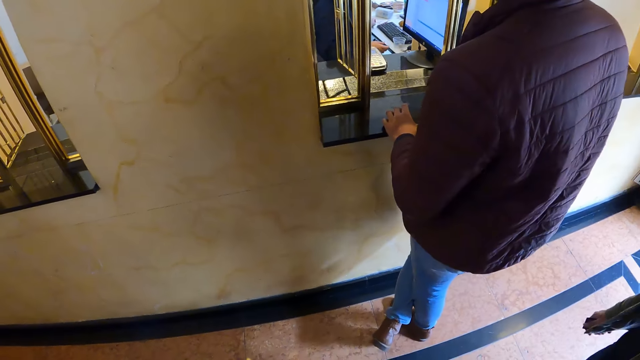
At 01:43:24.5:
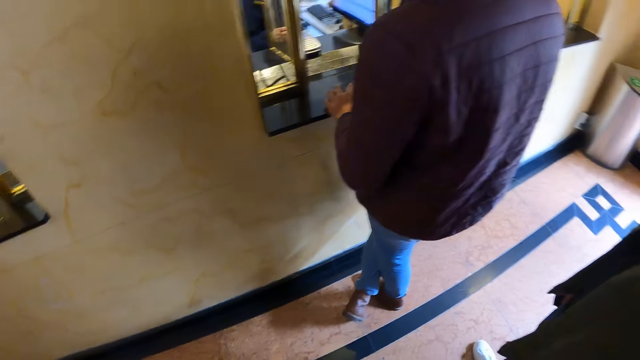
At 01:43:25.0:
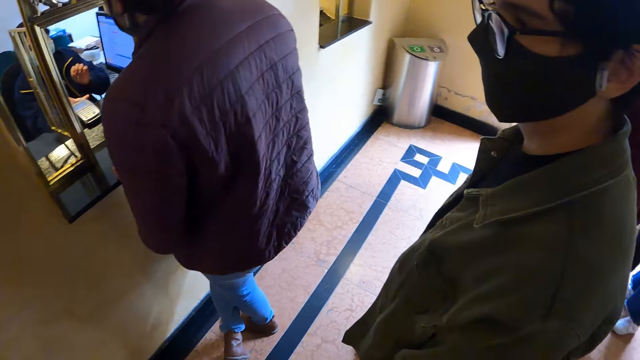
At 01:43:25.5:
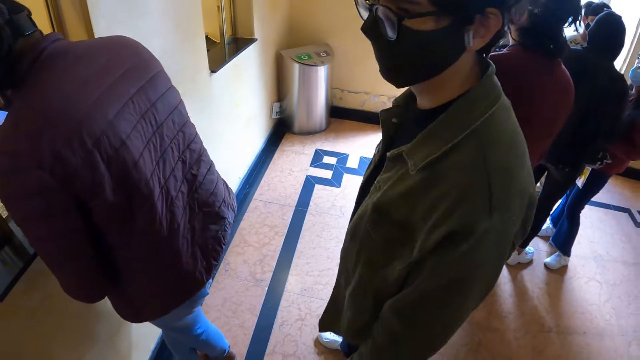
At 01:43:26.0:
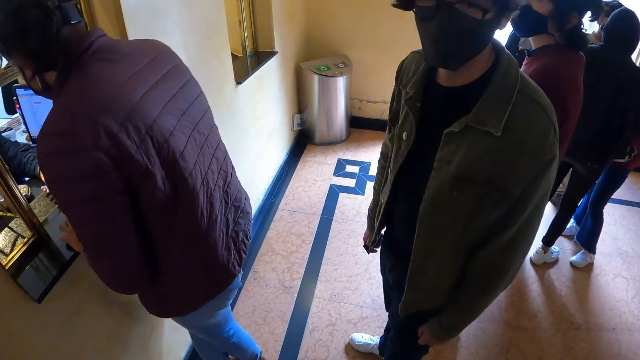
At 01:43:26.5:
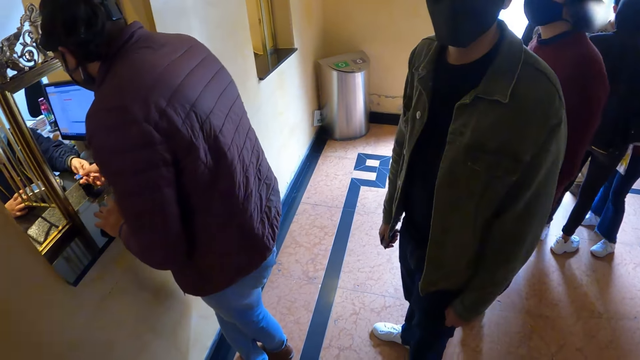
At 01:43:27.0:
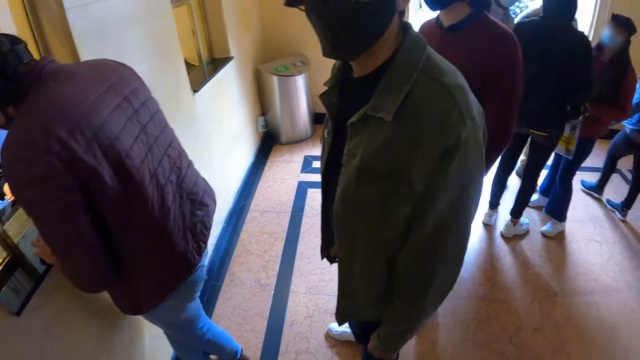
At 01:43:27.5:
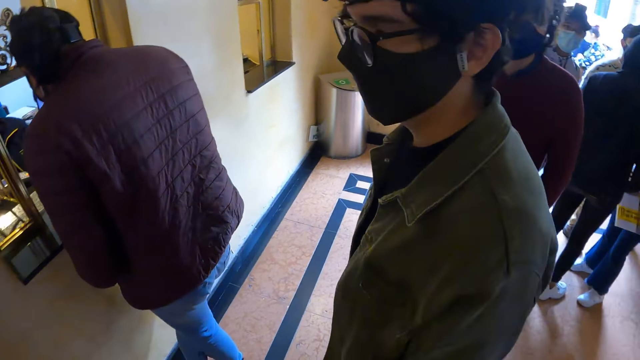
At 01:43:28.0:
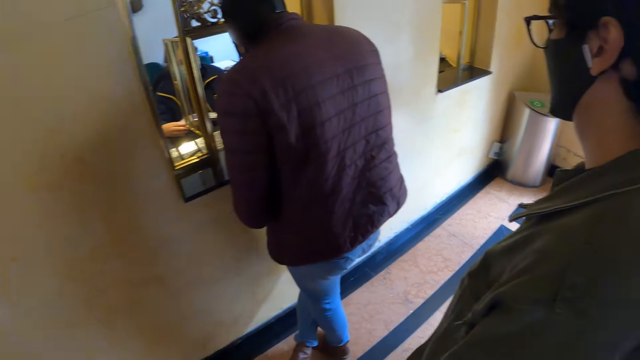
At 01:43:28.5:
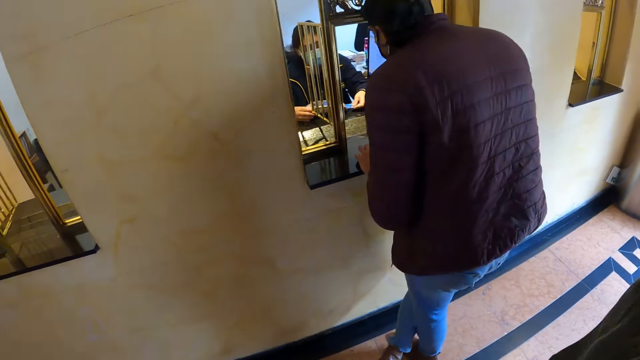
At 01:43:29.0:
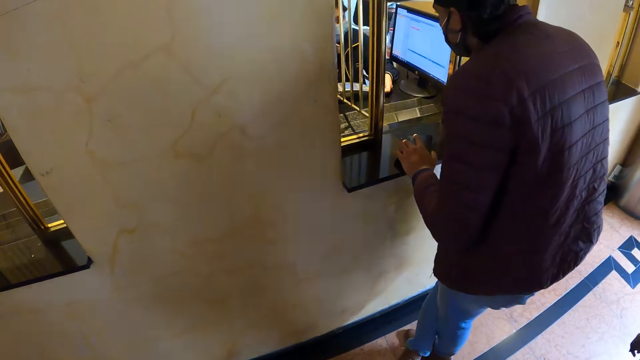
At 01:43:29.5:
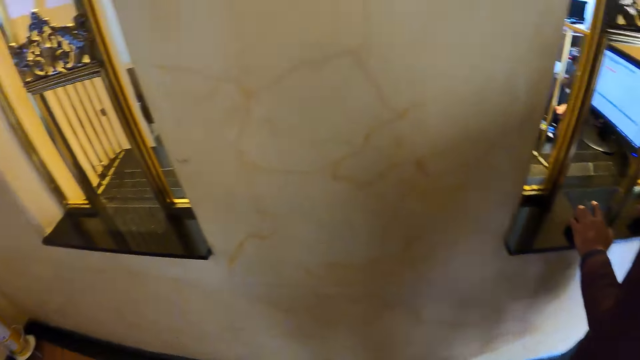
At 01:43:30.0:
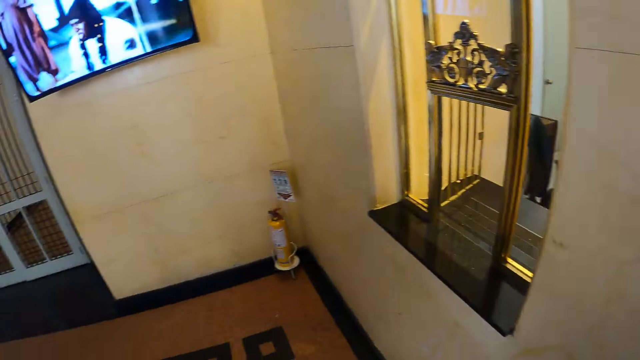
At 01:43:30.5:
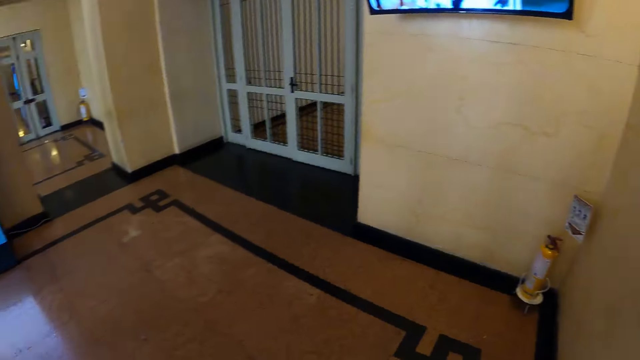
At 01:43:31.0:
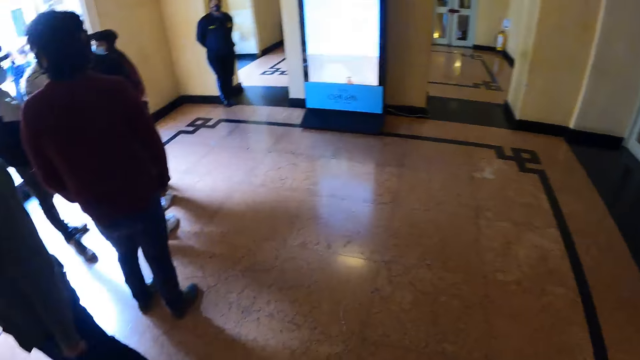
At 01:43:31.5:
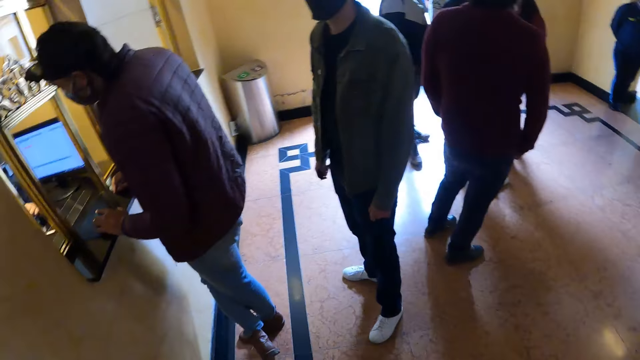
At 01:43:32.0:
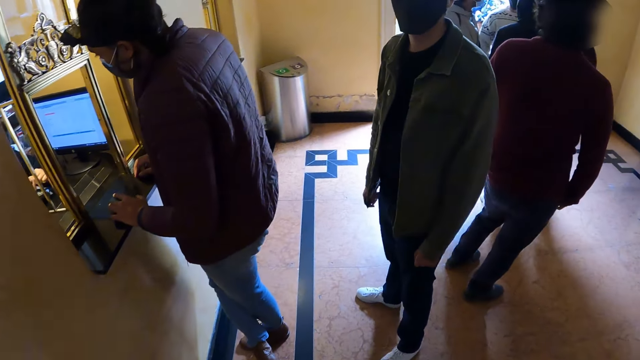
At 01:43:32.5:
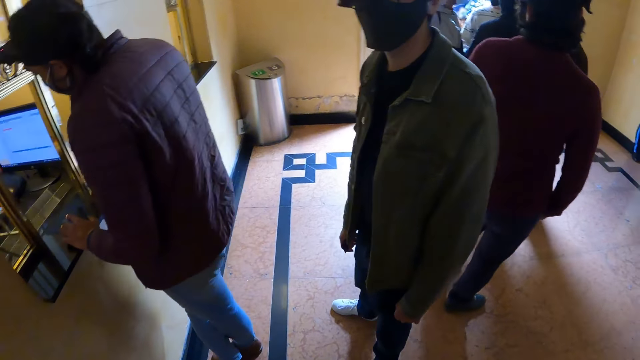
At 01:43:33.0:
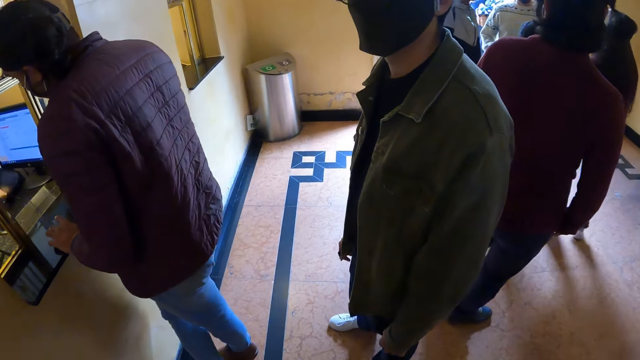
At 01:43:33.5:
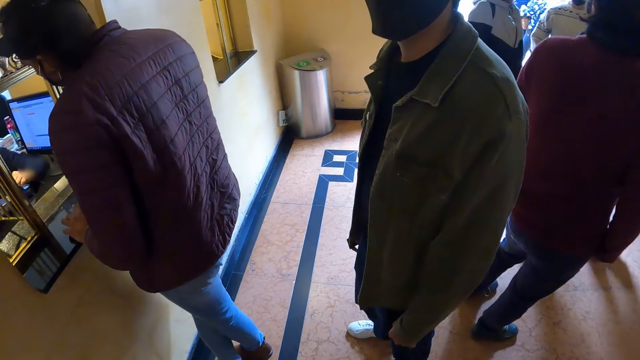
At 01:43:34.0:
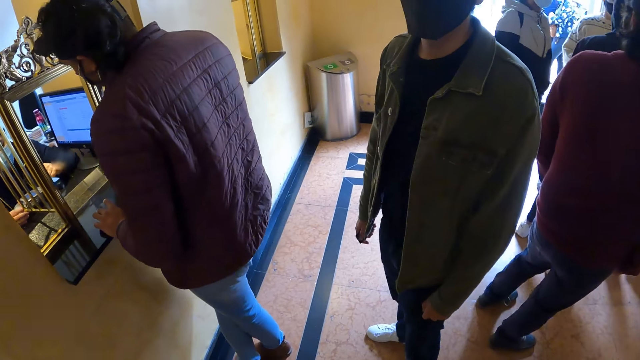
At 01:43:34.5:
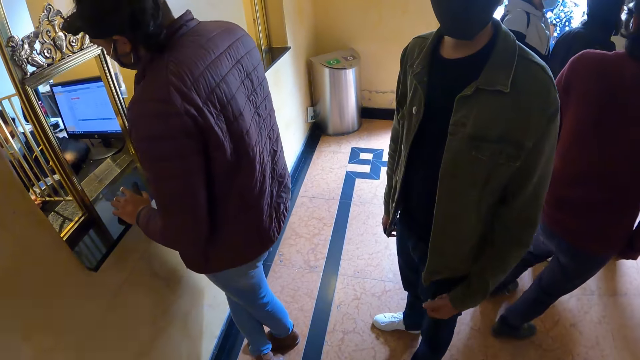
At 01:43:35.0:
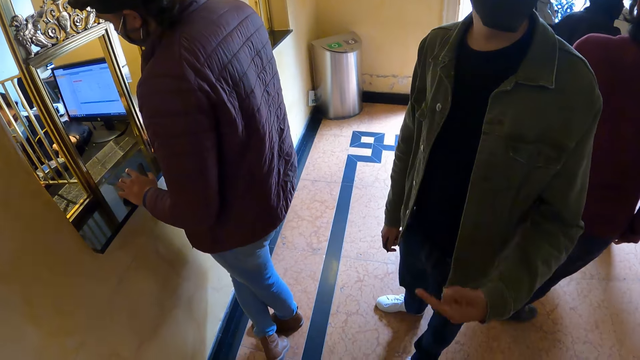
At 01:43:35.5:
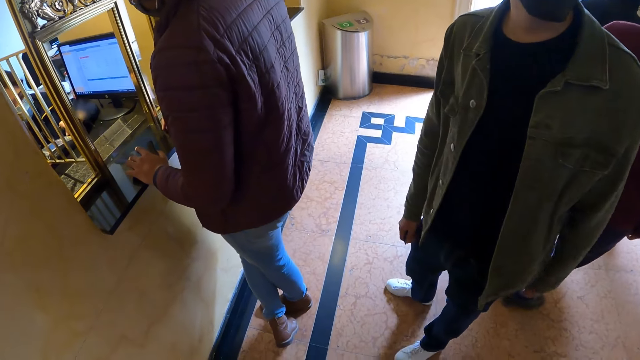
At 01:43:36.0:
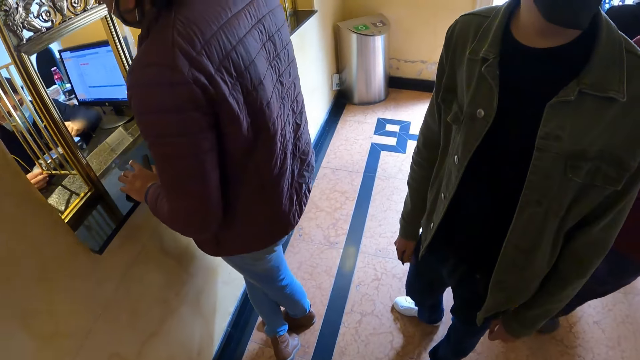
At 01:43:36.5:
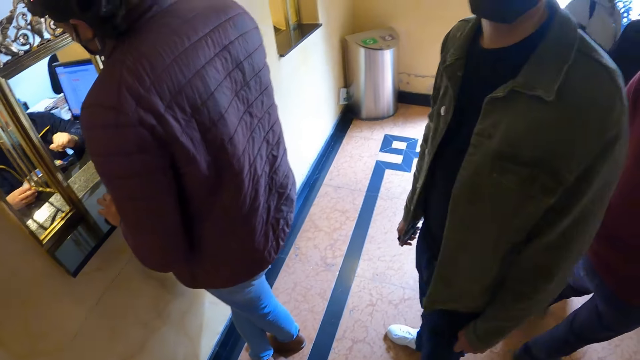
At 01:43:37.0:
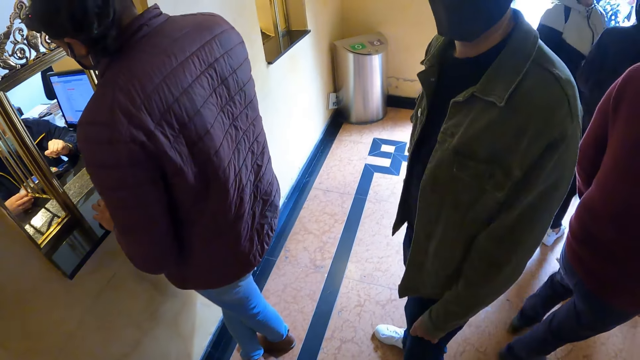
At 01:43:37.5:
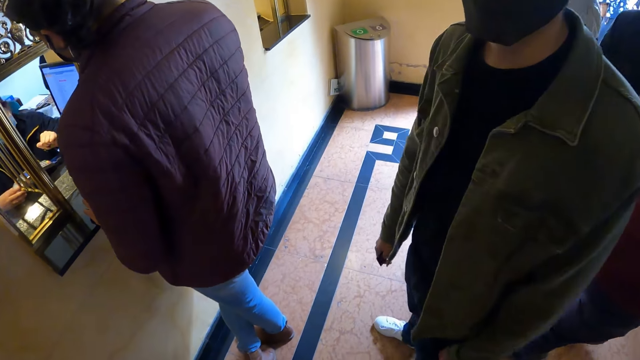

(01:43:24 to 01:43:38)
A man talks to the camera wearer. The man talks to the camera wearer.

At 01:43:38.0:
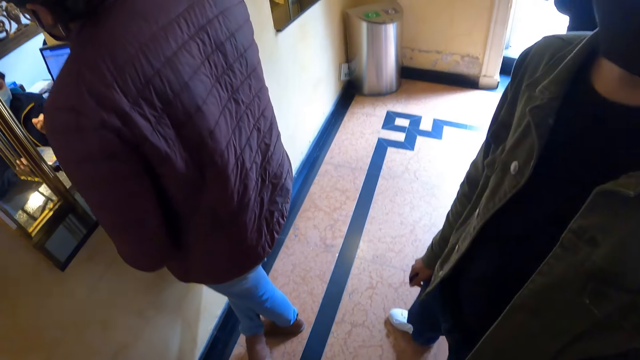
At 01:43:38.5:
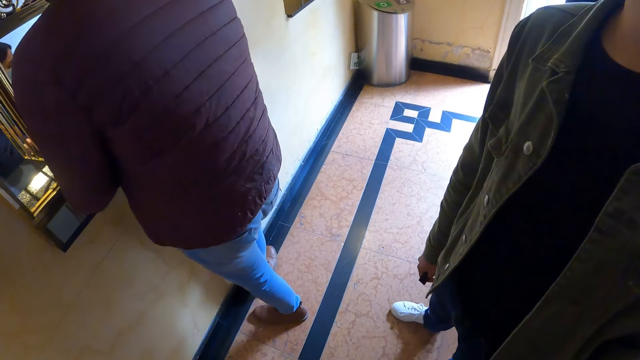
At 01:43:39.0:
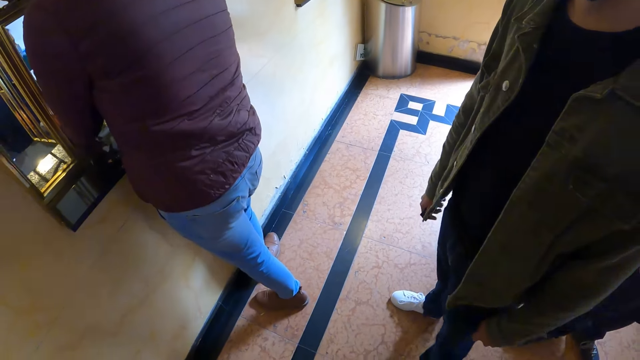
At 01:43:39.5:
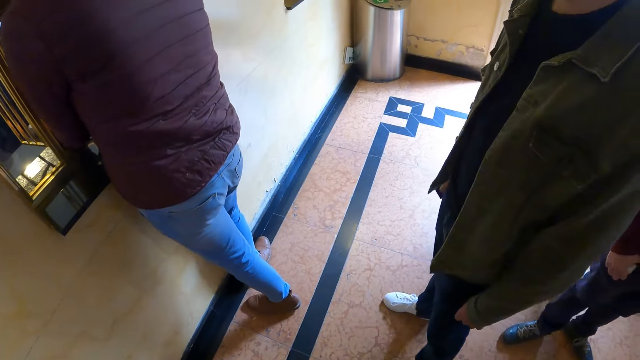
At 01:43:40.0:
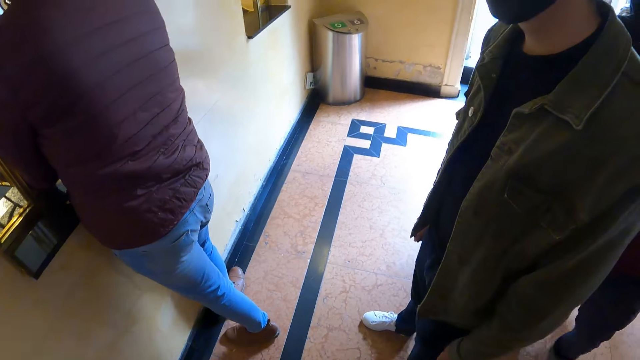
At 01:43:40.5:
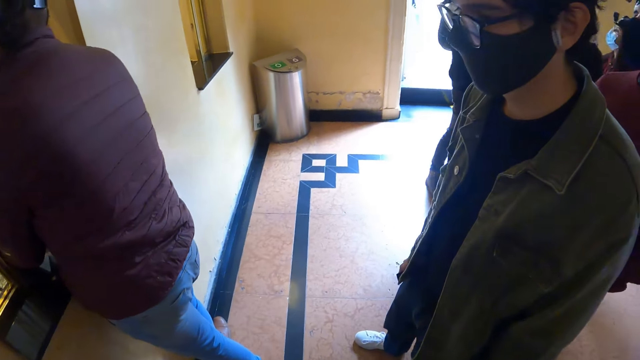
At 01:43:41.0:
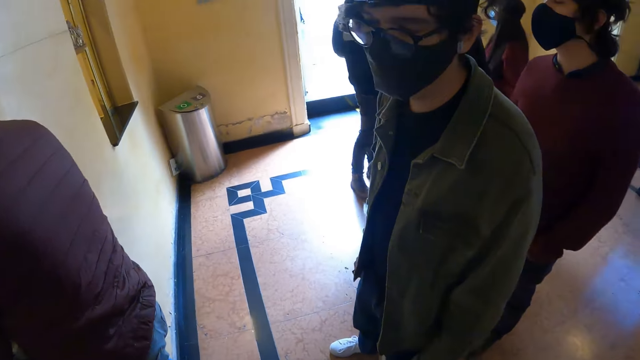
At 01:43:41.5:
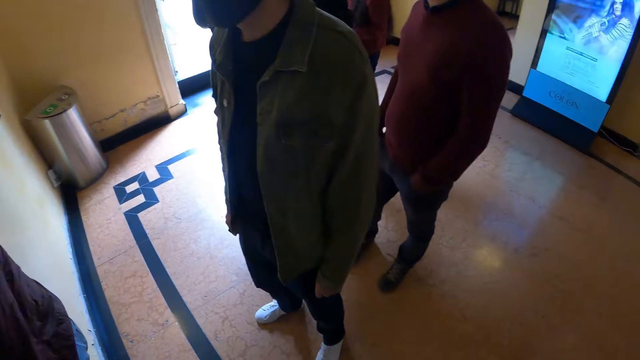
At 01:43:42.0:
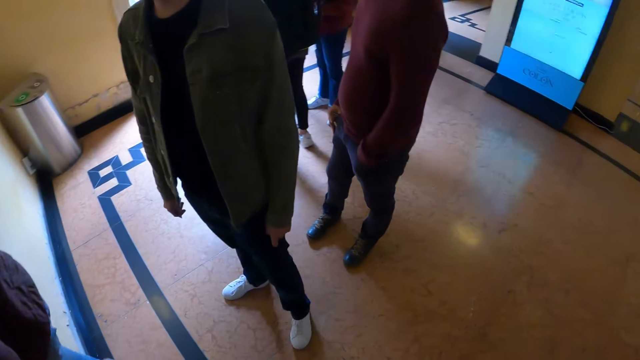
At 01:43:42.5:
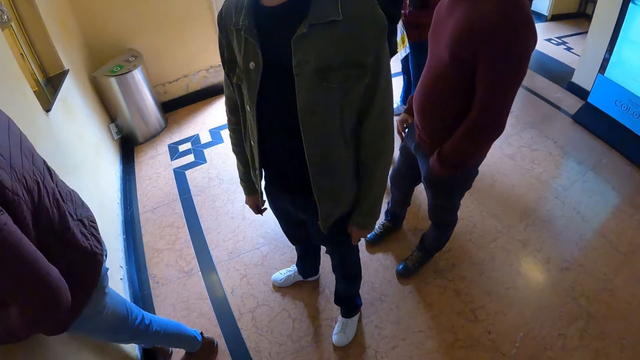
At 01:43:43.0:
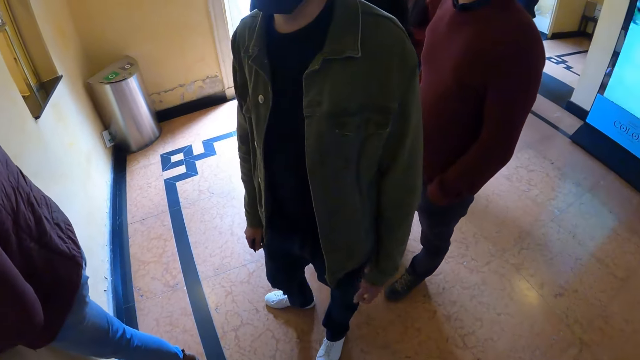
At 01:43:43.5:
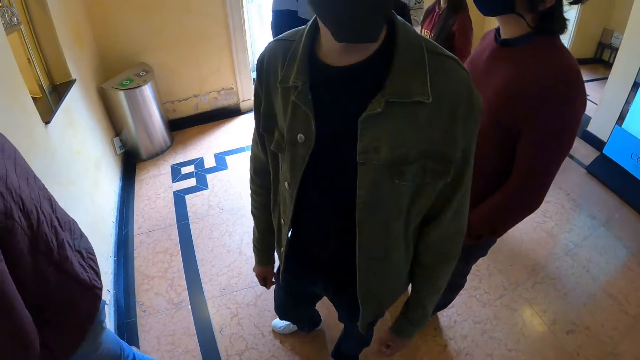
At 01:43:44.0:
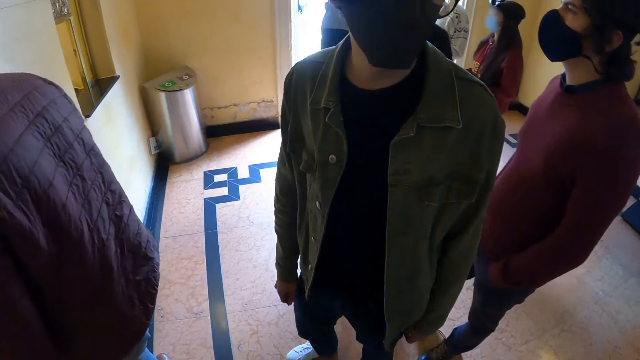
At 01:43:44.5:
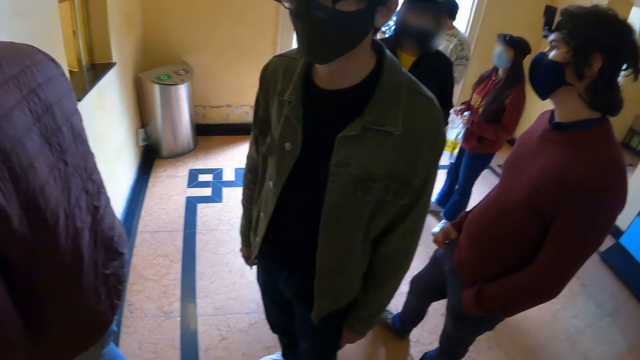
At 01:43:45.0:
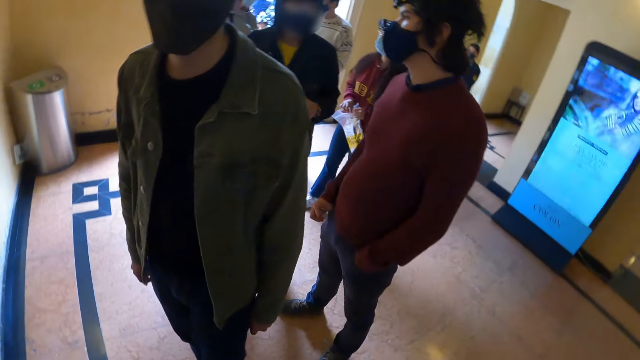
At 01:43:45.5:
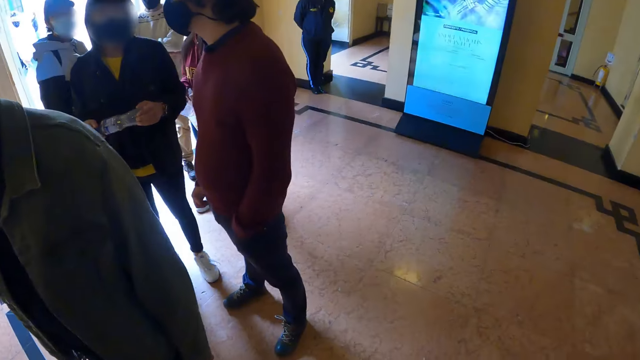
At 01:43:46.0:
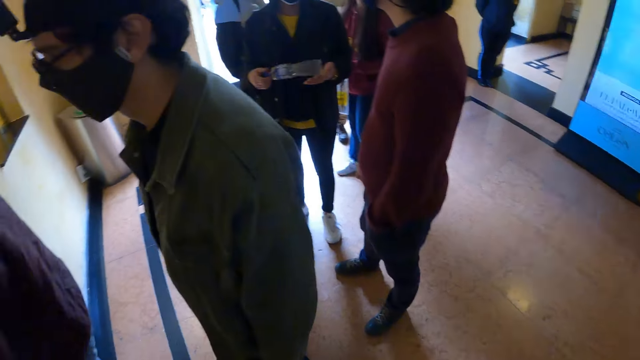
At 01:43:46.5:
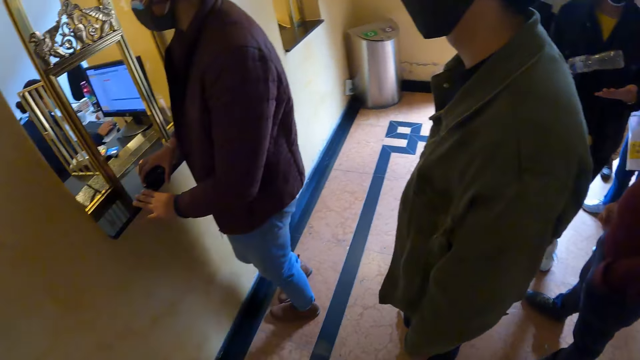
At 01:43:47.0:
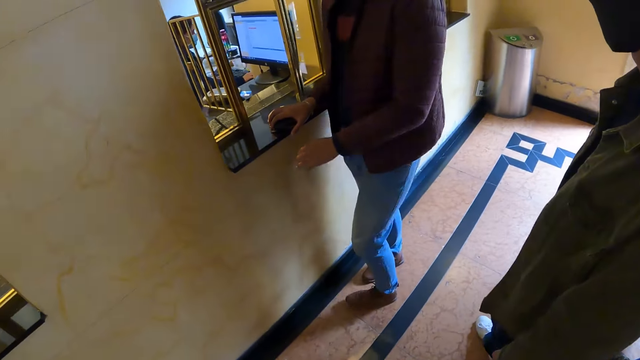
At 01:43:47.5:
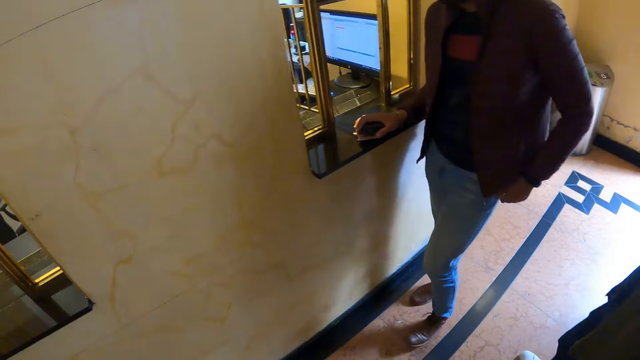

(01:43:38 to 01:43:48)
The camera wearer looks at a man. They look to the right. They turn around.
